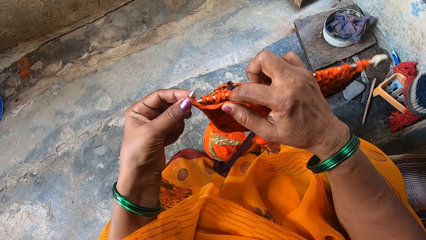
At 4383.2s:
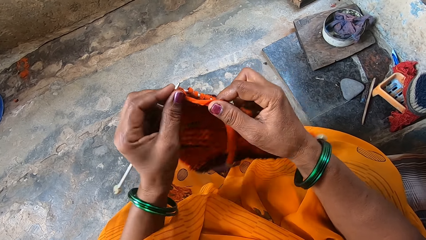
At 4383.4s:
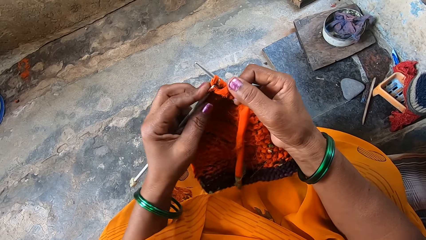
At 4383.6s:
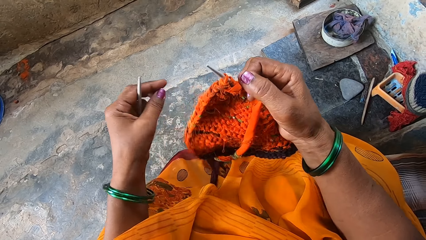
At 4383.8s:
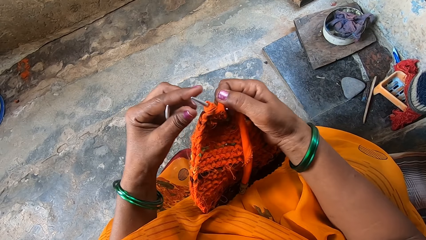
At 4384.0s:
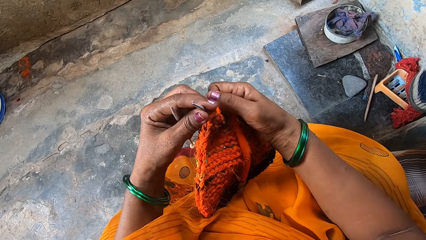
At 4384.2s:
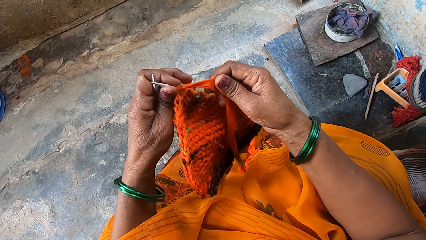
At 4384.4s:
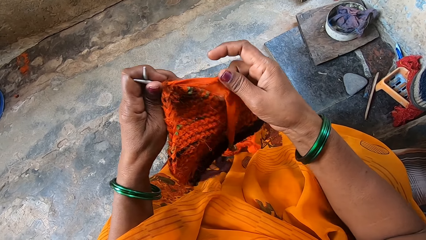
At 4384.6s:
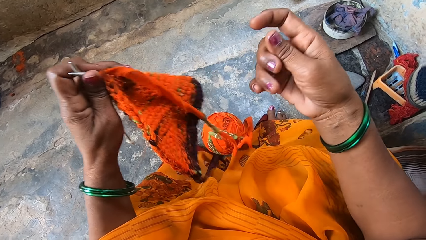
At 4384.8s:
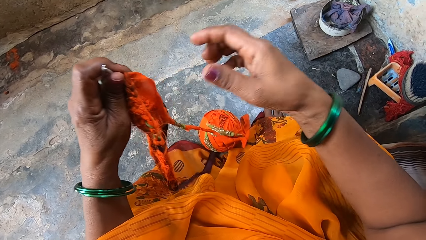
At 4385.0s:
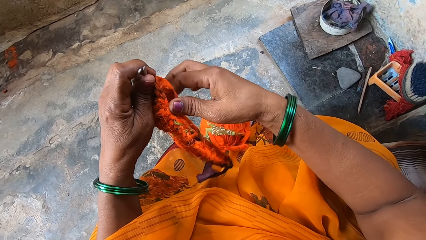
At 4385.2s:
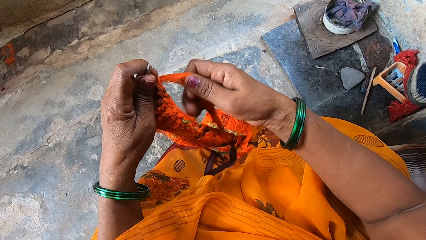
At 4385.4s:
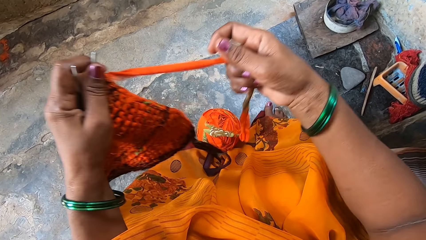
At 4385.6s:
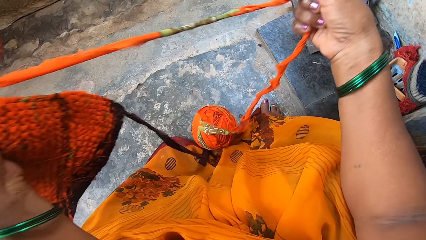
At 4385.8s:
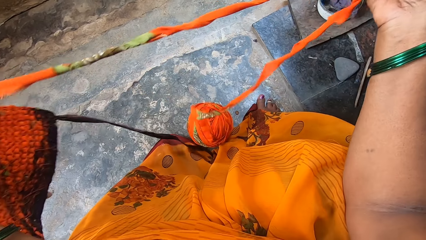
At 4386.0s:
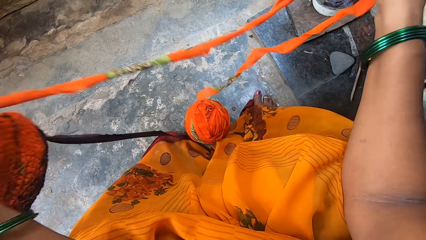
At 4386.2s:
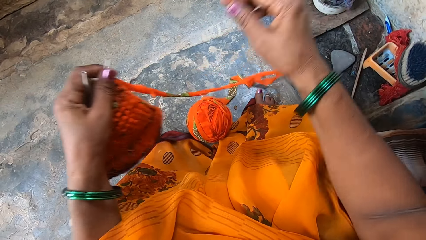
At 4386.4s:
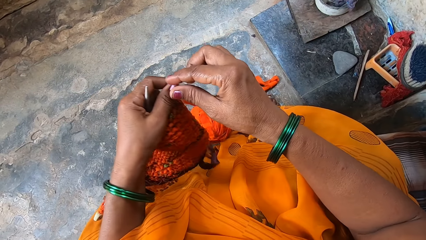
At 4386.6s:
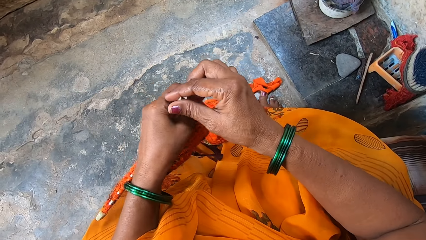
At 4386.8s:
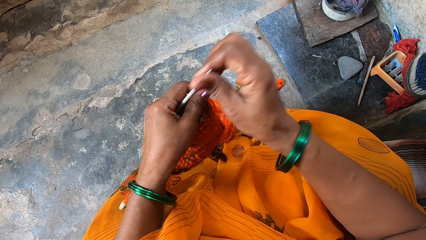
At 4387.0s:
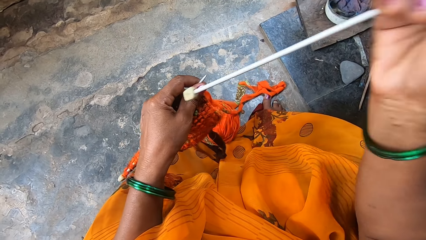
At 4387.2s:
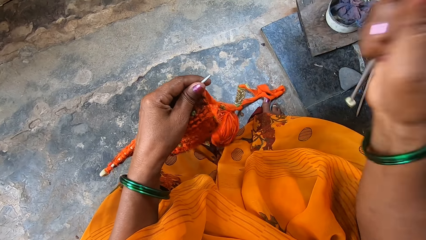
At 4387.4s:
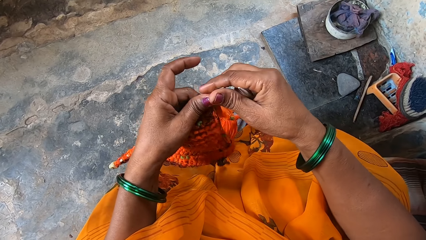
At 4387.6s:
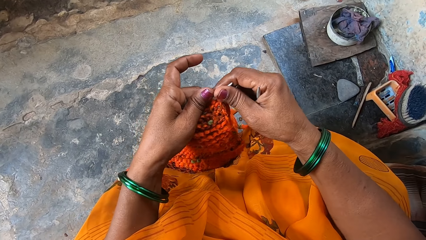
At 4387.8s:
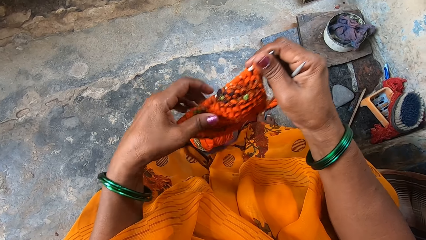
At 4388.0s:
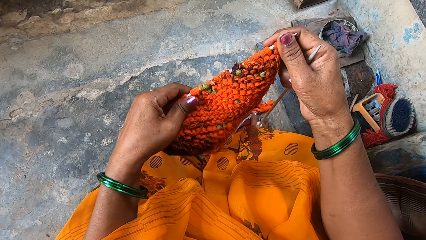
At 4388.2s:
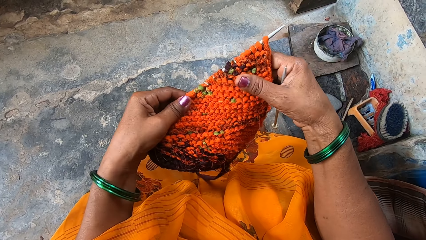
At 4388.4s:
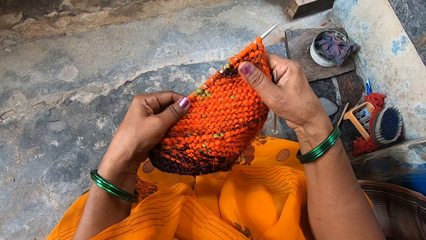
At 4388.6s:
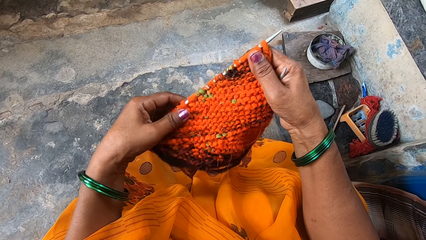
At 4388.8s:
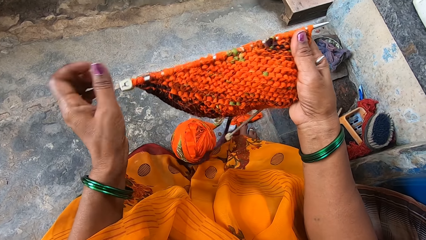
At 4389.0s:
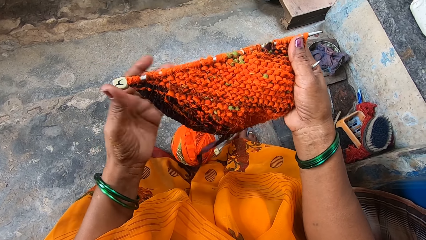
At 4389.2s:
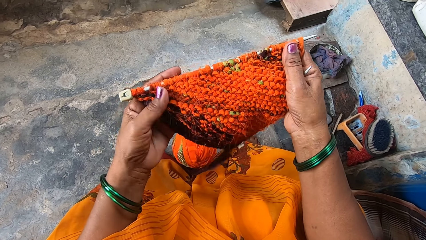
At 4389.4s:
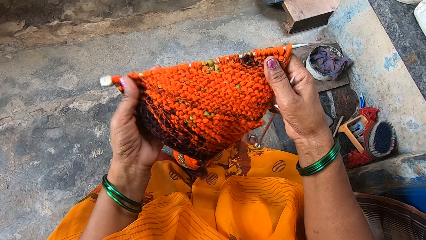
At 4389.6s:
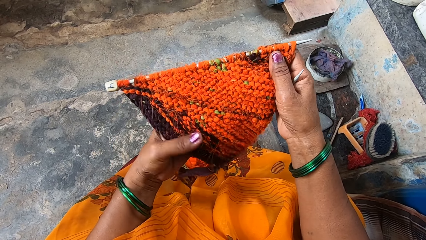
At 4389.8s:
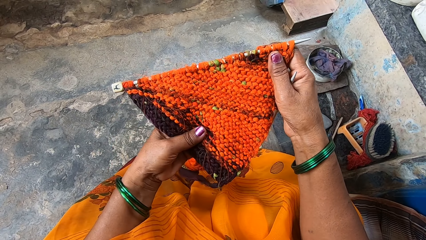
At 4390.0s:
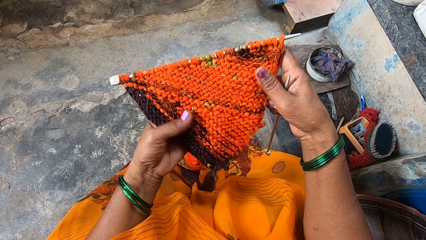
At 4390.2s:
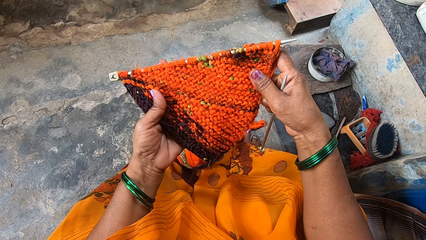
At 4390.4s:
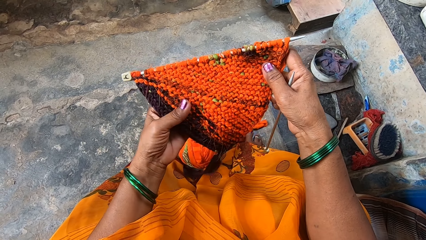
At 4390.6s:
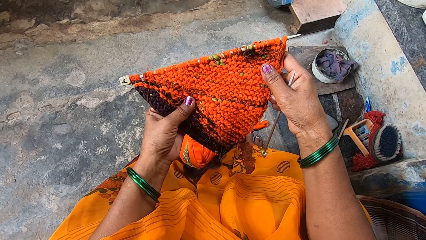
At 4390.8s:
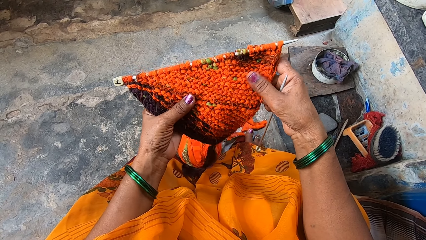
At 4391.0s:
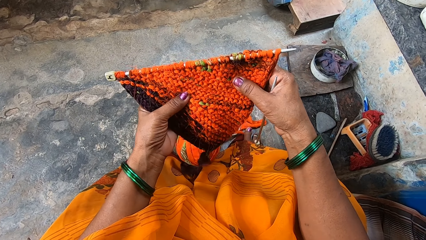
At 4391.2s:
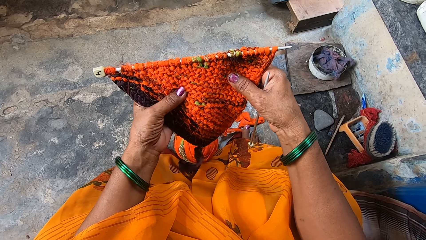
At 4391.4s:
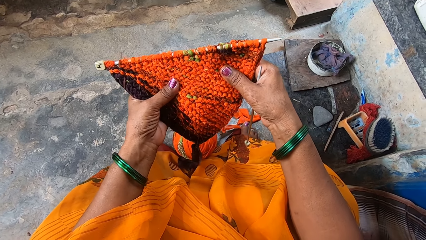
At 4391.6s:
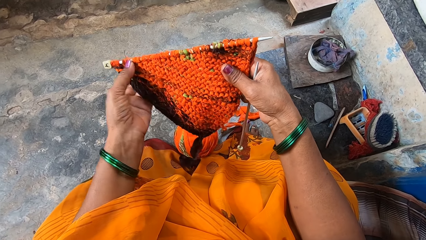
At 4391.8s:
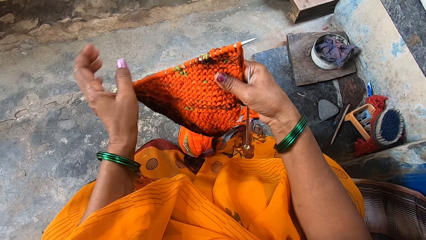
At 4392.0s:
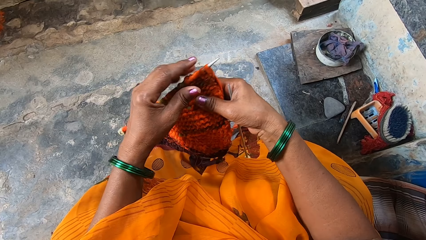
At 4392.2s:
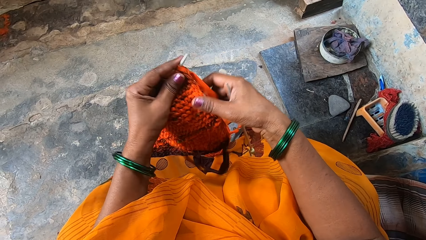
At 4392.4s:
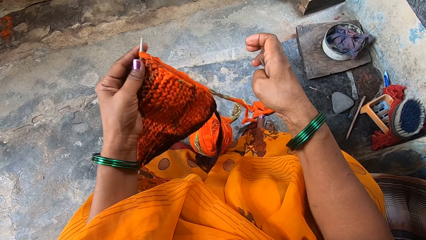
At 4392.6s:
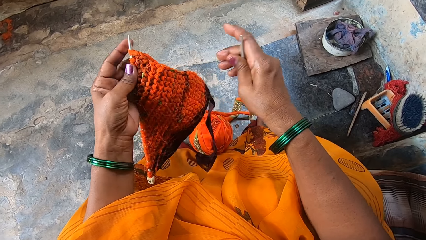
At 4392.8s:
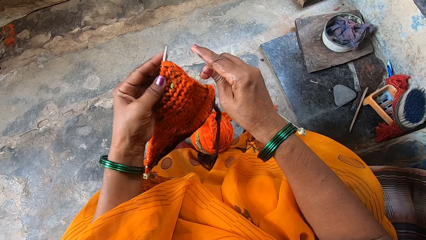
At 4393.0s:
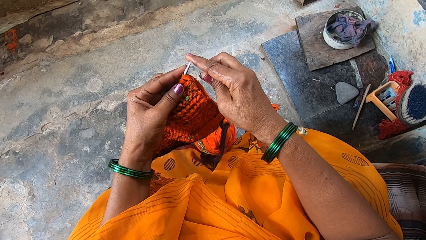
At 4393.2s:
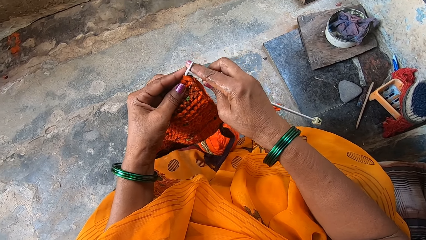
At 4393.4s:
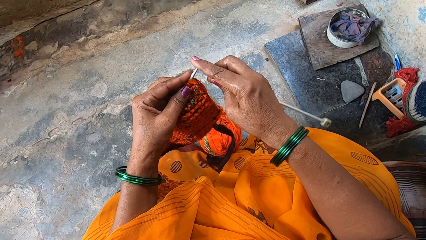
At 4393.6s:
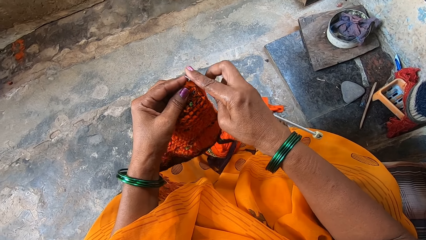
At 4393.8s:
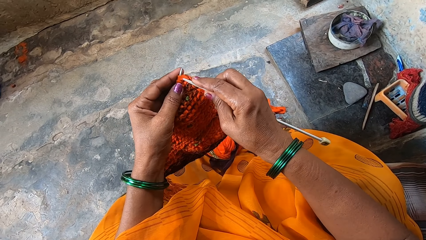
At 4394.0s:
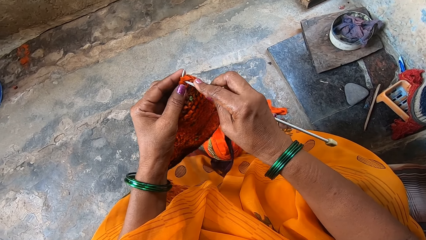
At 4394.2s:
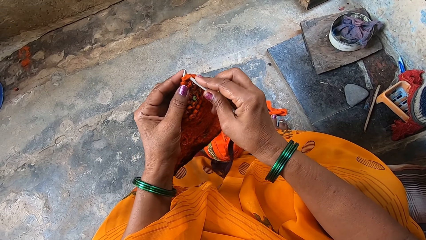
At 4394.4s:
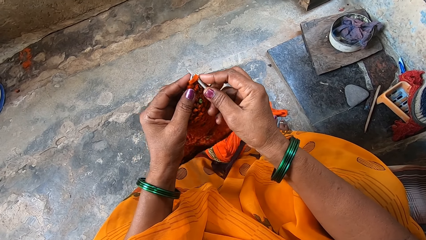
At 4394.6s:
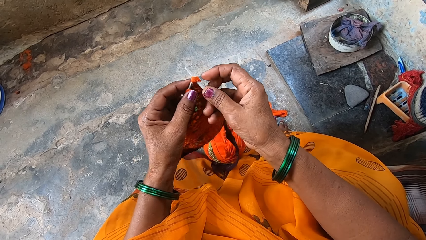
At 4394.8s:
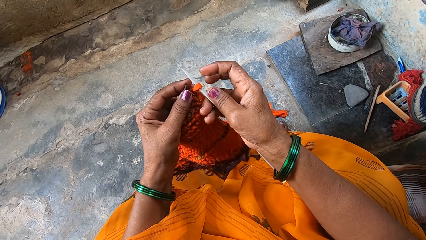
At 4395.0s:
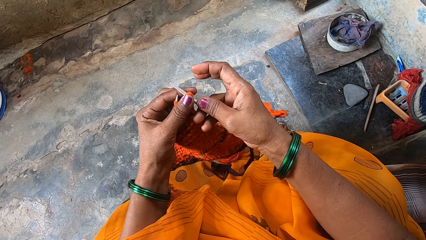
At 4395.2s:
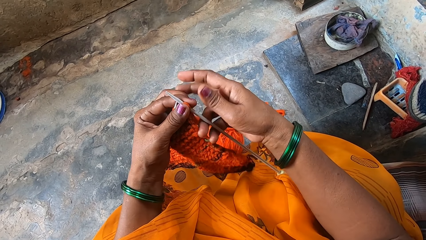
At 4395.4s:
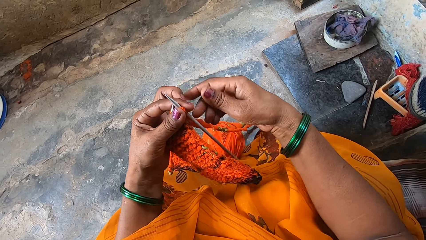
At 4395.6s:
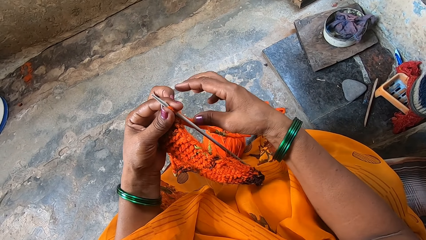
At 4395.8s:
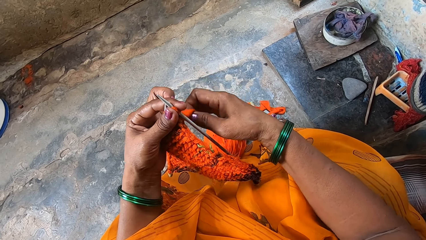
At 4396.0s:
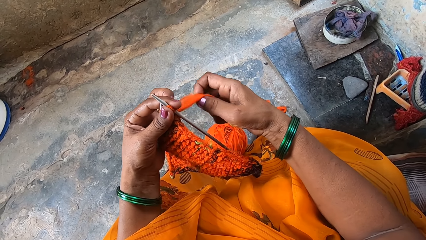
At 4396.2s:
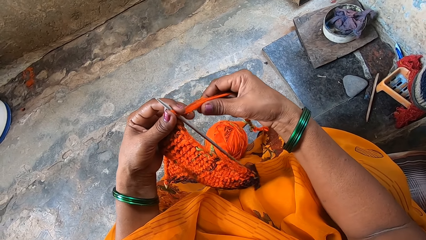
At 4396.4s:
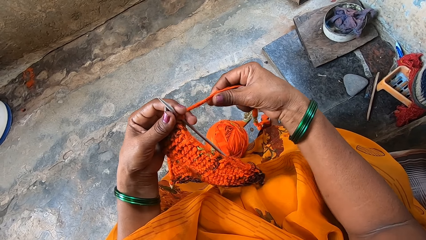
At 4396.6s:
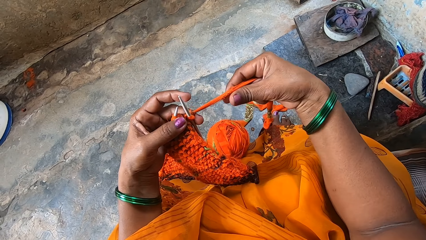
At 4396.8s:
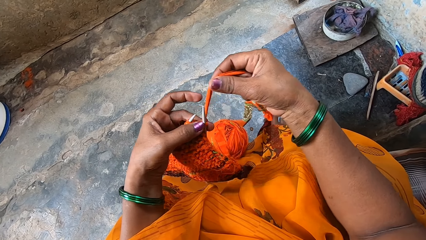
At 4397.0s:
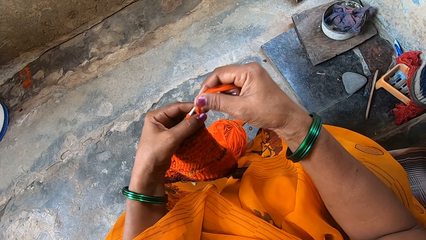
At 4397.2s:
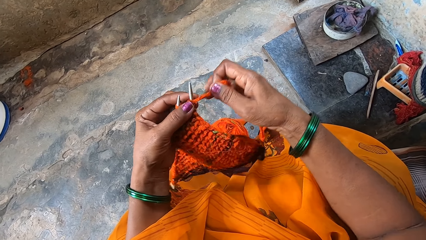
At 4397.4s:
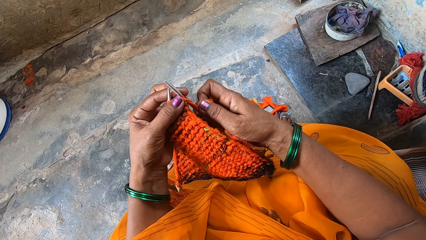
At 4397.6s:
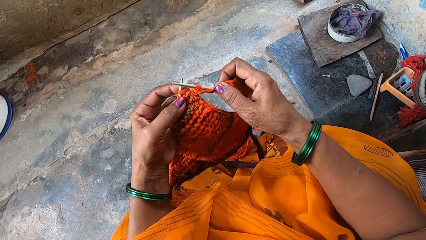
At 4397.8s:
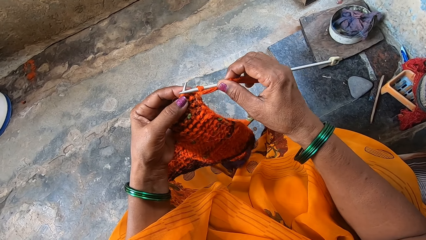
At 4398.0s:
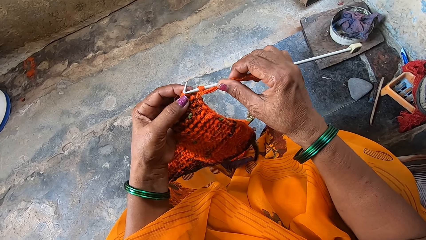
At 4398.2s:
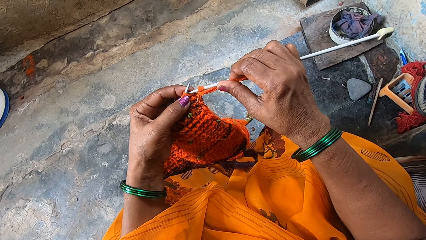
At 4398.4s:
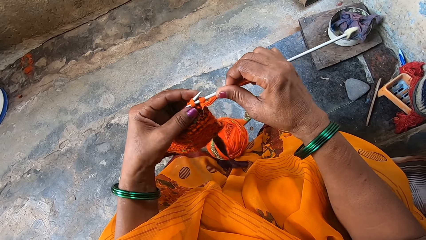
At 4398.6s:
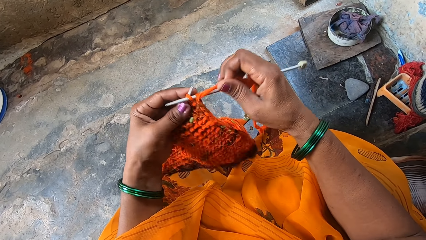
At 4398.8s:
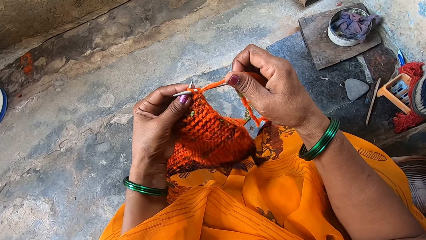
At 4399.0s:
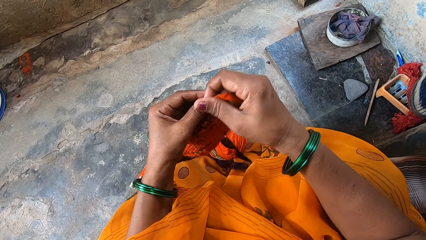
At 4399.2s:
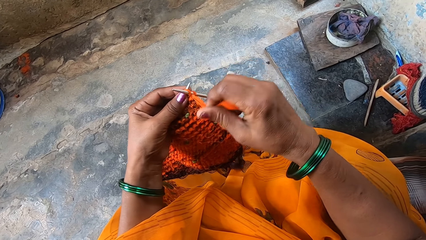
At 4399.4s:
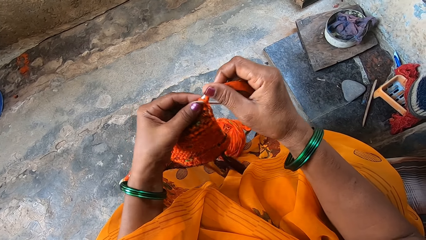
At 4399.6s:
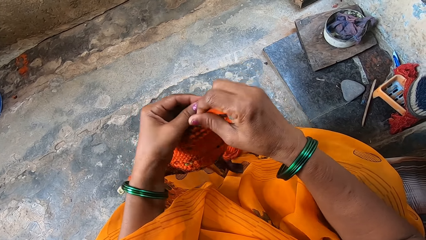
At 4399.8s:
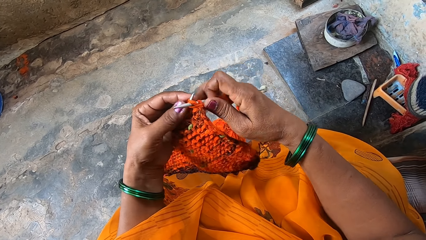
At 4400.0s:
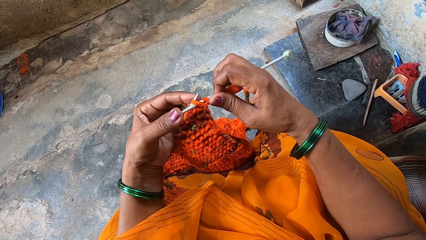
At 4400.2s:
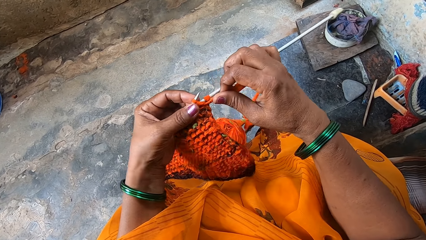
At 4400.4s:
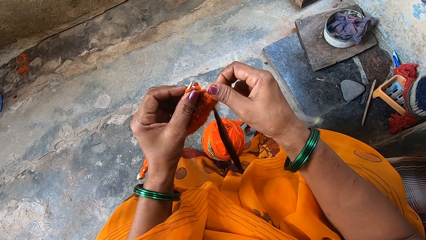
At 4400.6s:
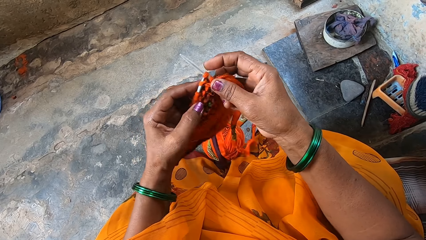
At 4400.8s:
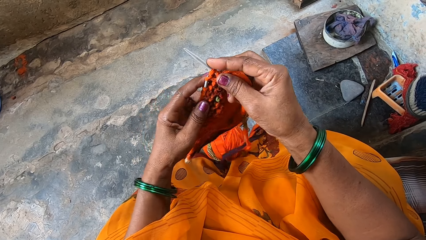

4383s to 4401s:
The camera wearer stretches the crochet thread with the right hand. They pick up the knitting needle from the left hand. They touch parts of the cloth with both hands. They check the fabric. They knit the fabric with the knitting needles.
